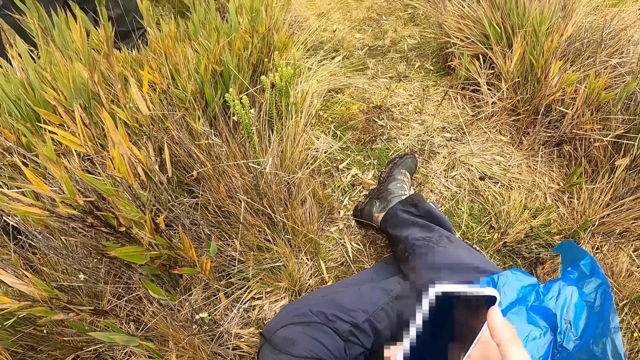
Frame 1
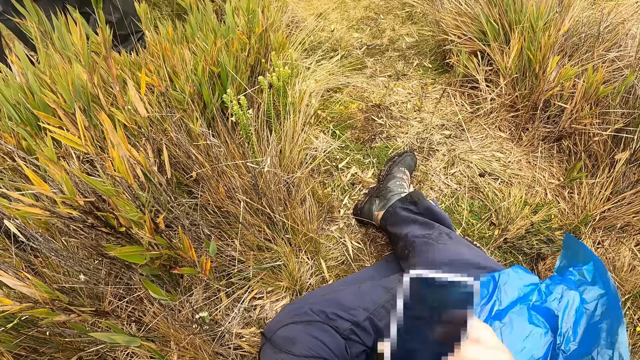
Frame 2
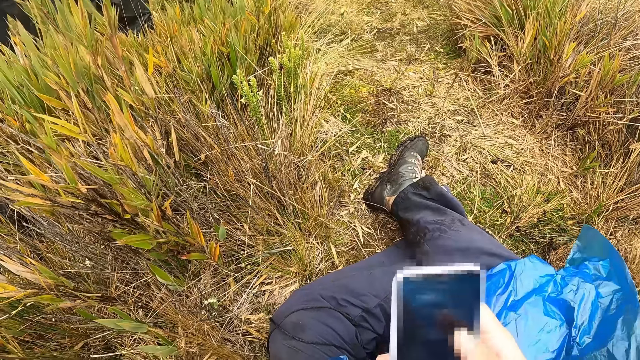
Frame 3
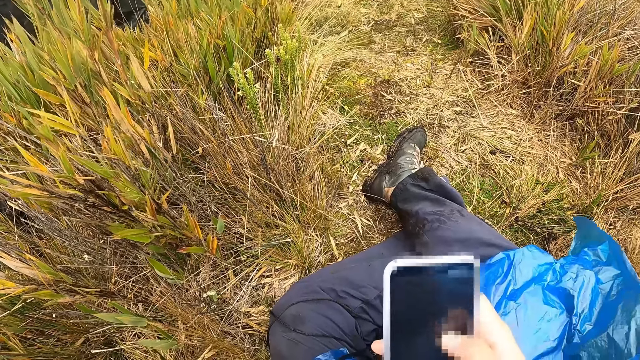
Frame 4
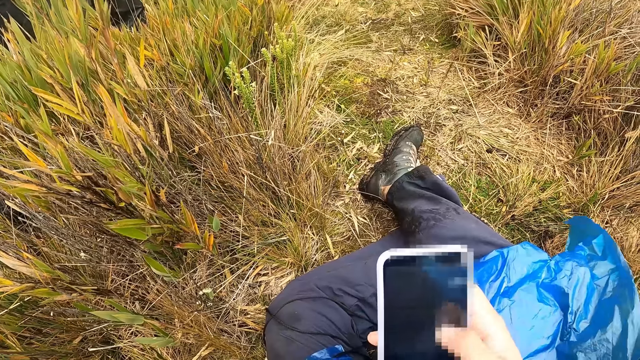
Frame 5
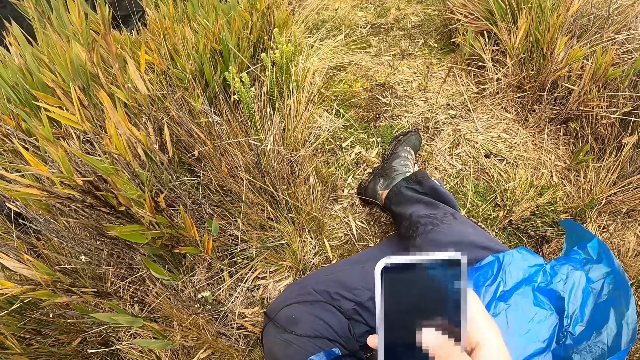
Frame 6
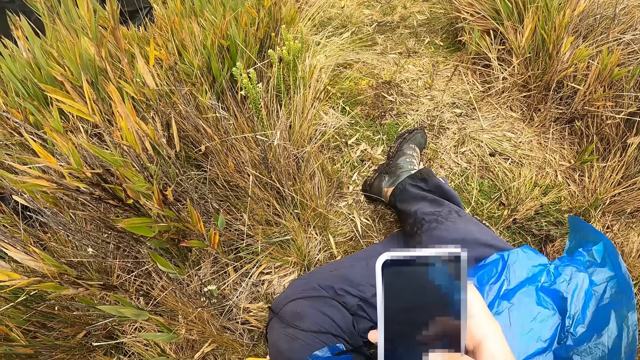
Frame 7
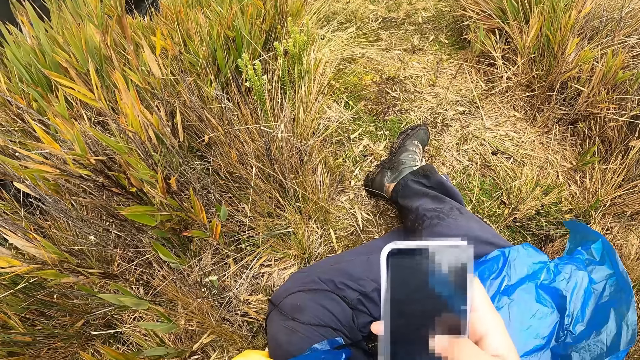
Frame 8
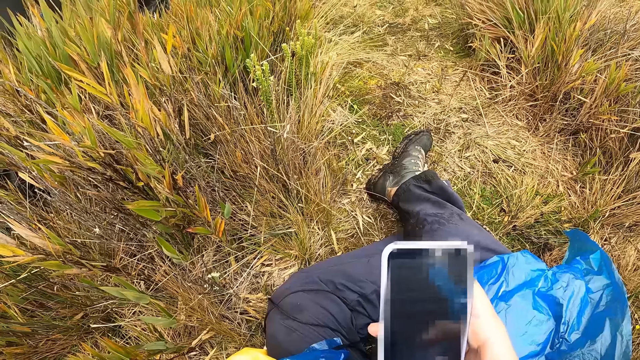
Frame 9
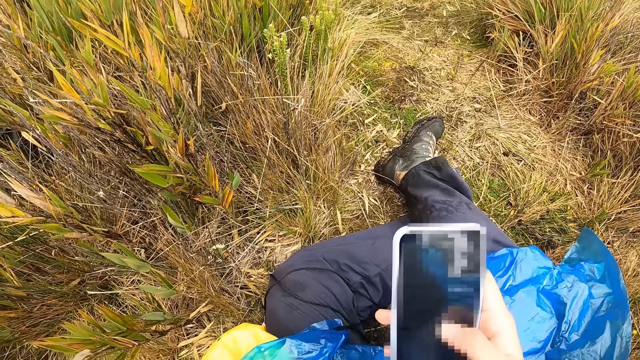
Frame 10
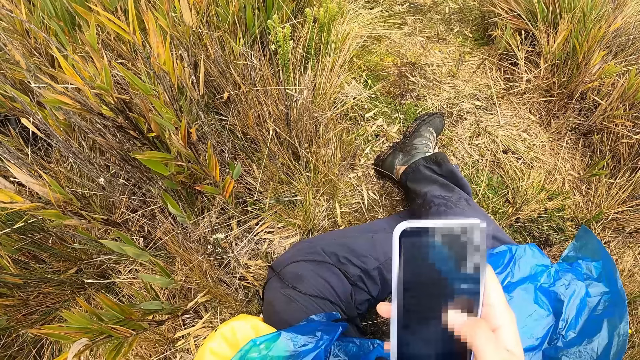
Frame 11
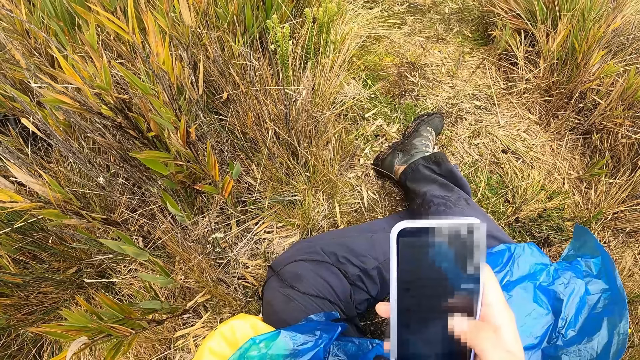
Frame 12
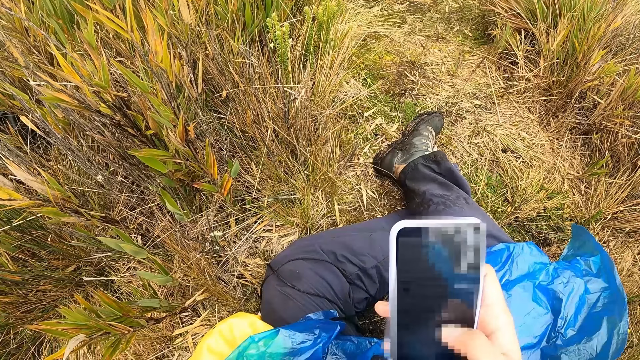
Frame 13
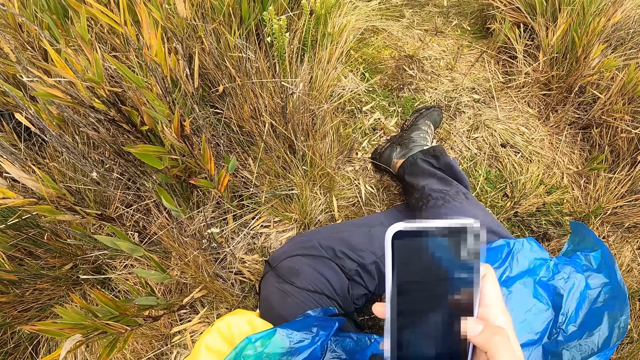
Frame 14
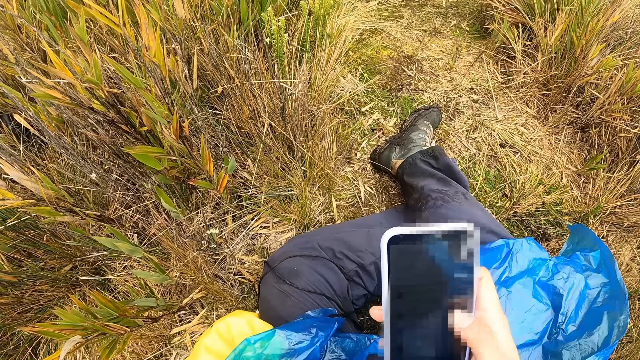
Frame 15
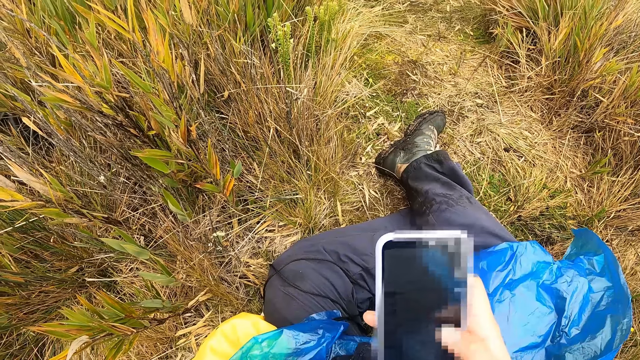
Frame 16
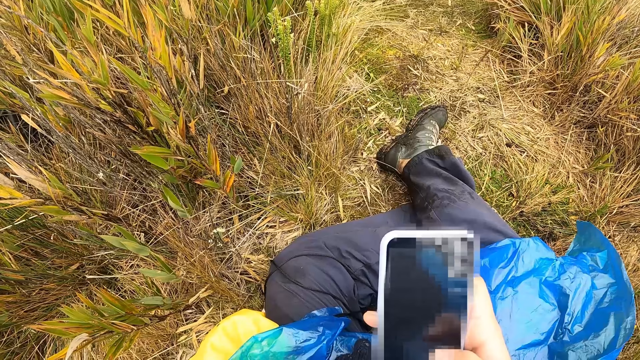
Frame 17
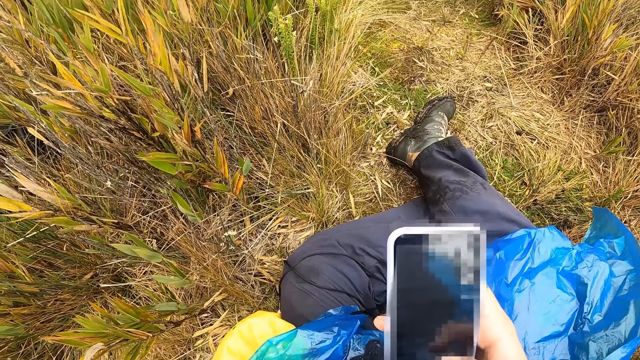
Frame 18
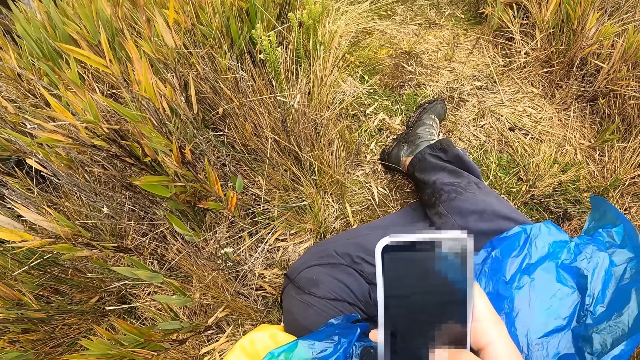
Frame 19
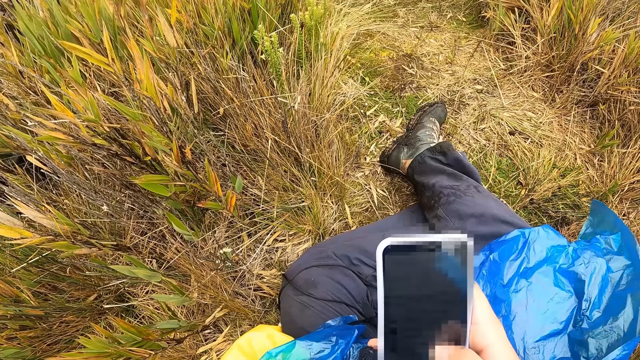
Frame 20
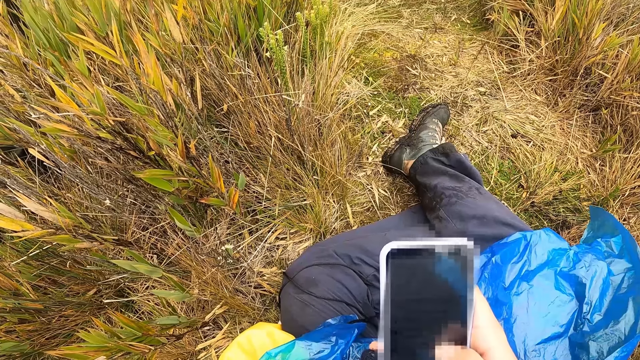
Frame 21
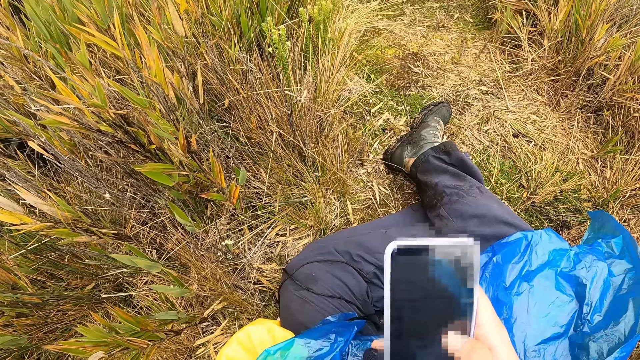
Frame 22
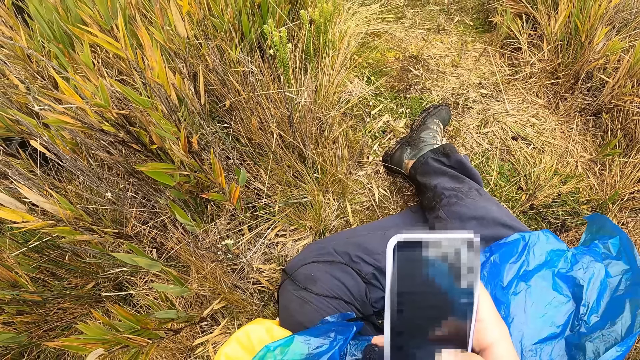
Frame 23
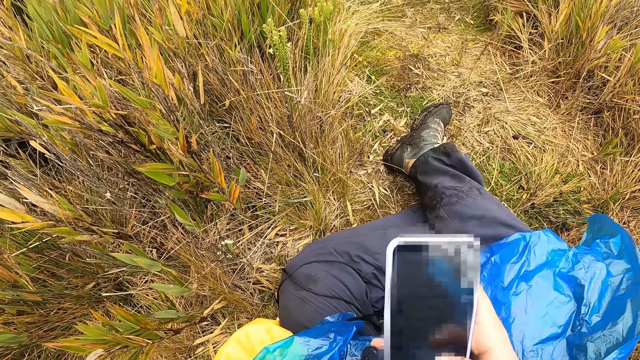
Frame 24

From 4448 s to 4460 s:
The camera wearer swipes the phone. They tap the phone.

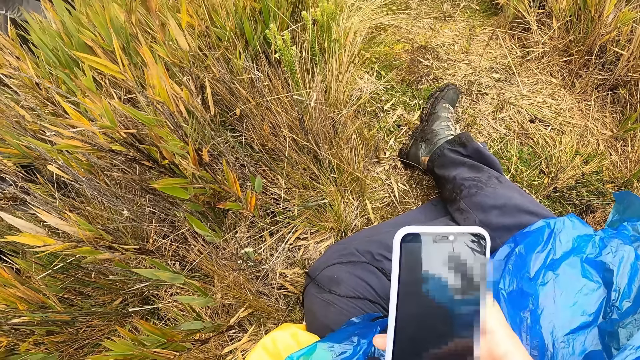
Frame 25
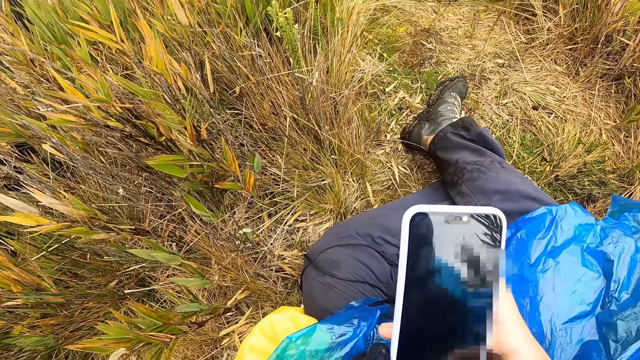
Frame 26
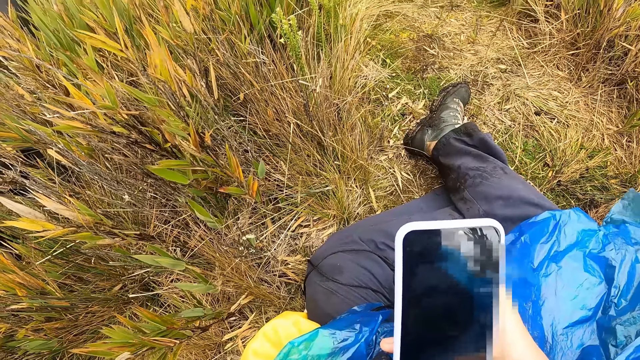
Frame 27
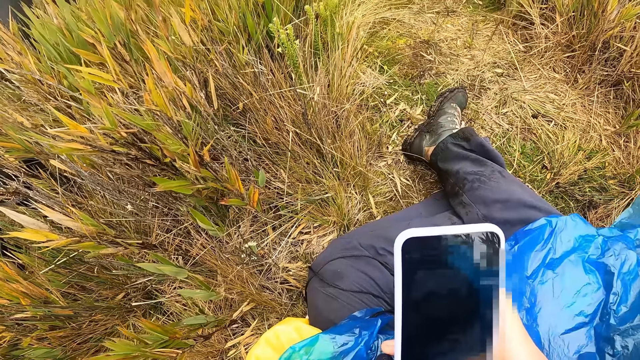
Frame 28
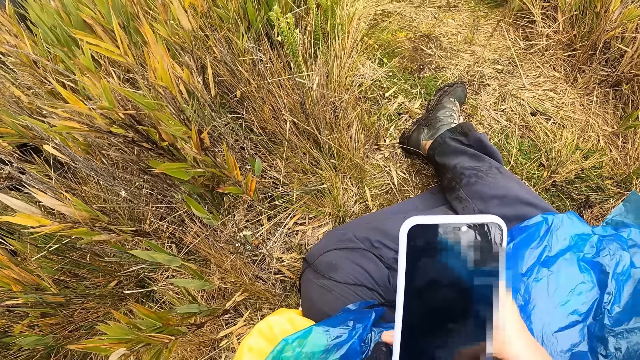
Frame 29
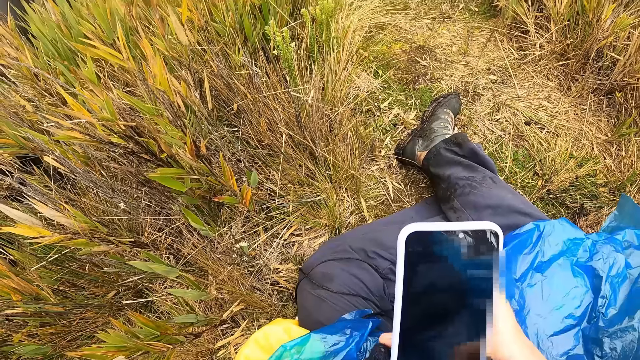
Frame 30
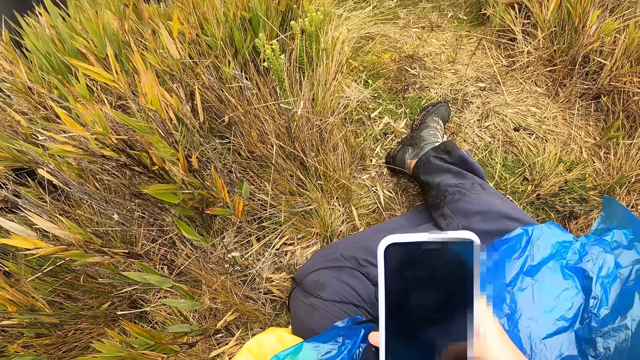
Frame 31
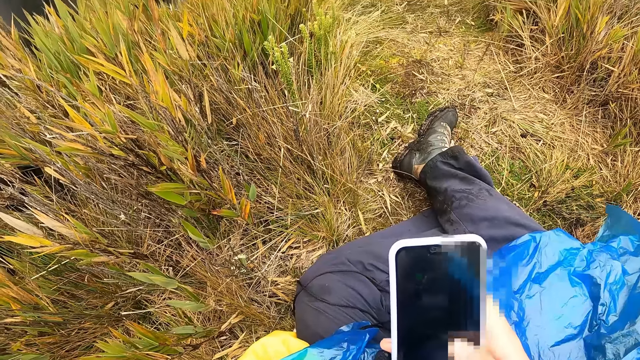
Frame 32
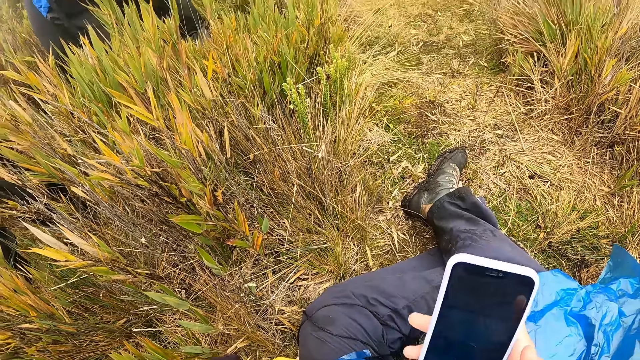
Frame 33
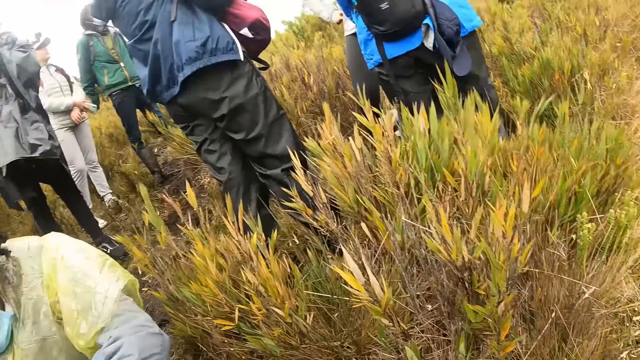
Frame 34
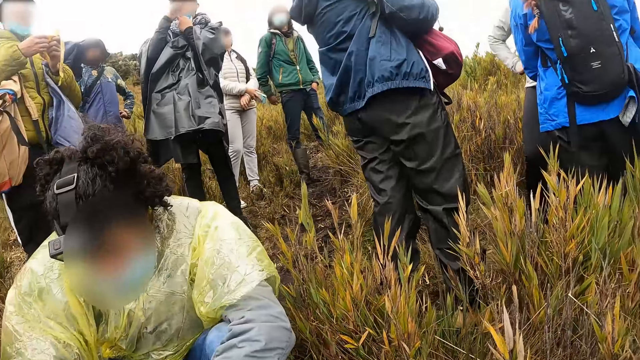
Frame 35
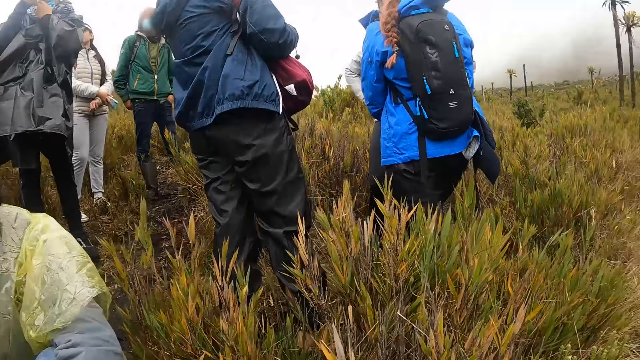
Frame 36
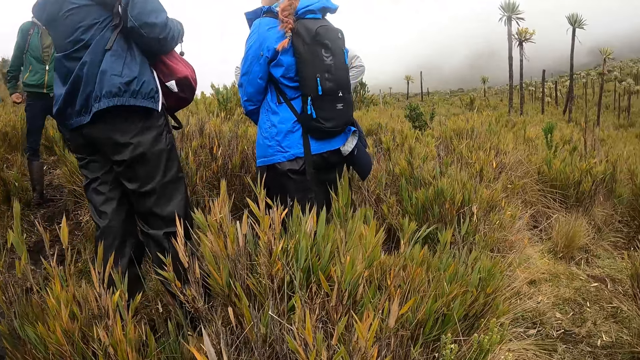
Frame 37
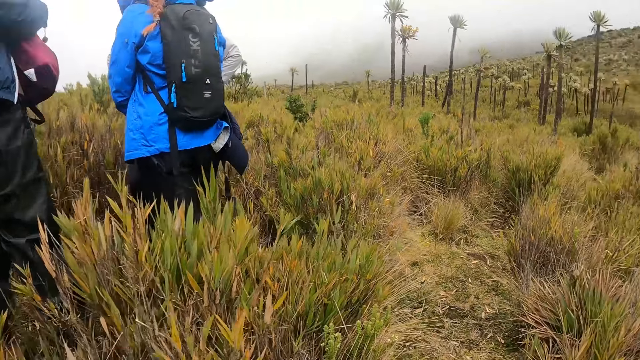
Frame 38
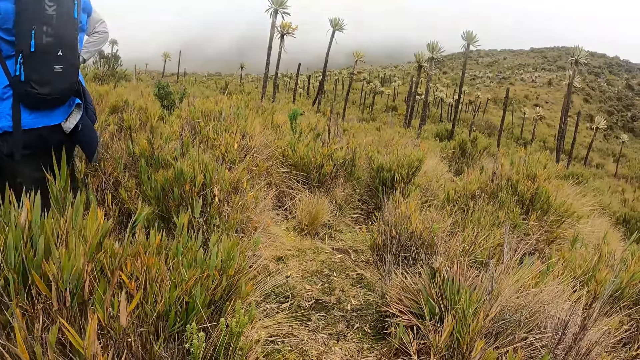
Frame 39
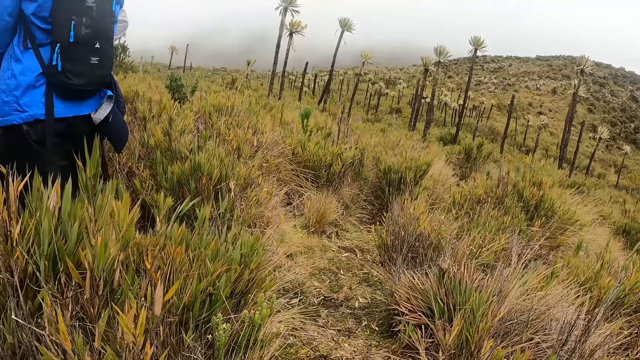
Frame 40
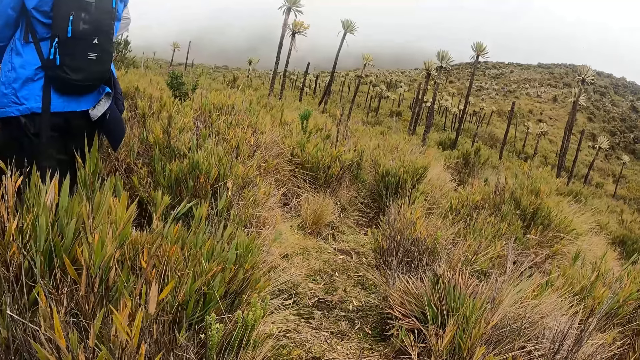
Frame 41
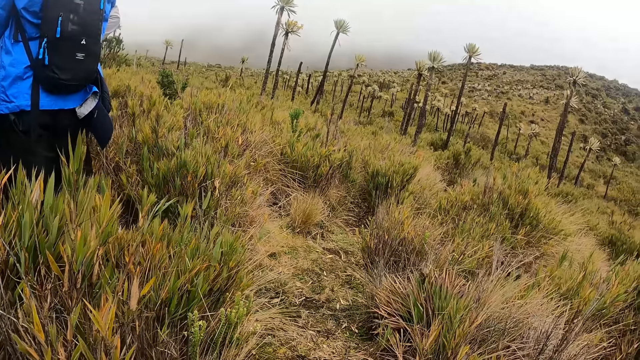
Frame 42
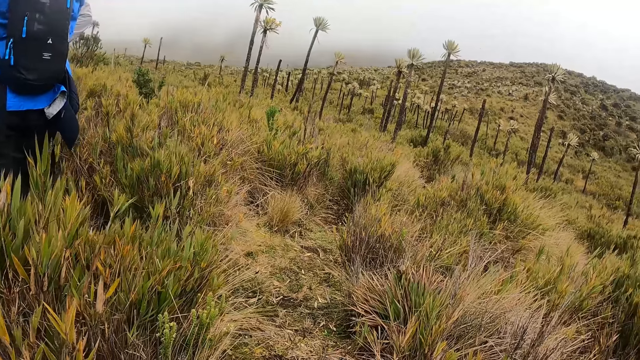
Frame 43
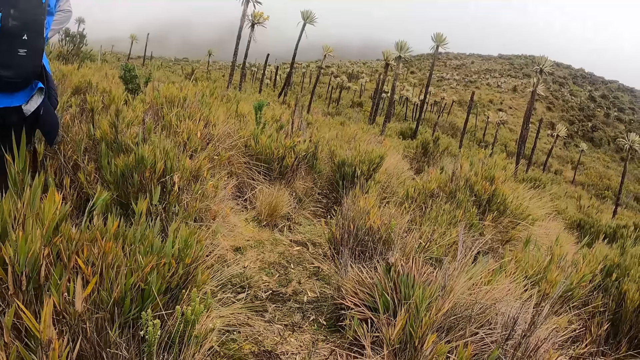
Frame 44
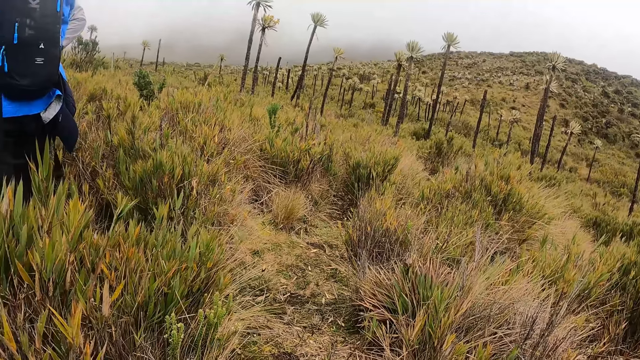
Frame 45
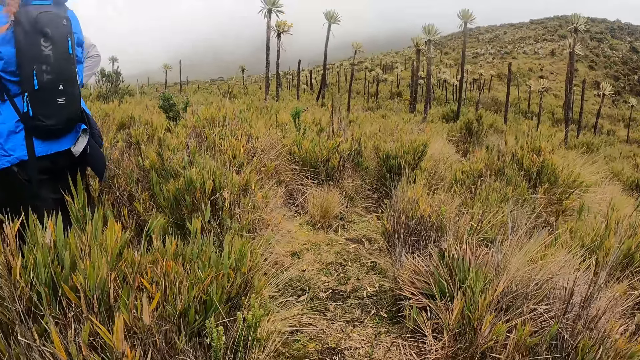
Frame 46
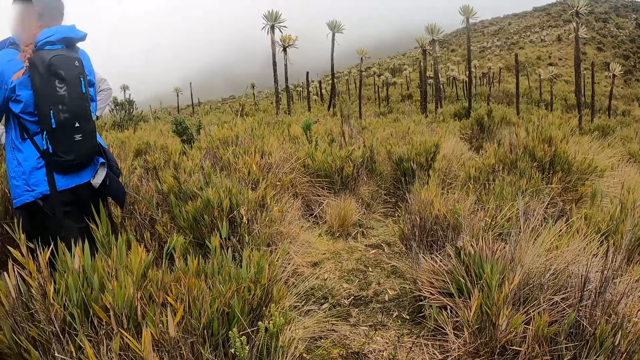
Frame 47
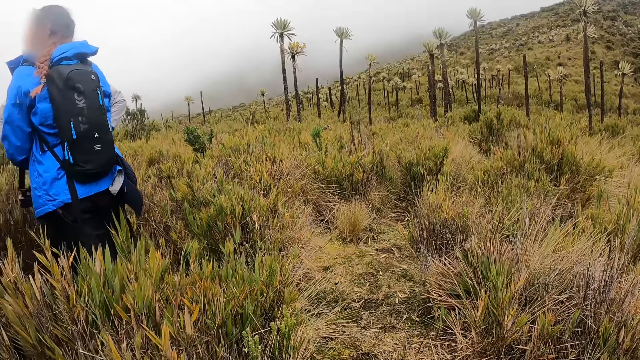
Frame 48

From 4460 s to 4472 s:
The camera wearer looks around.
